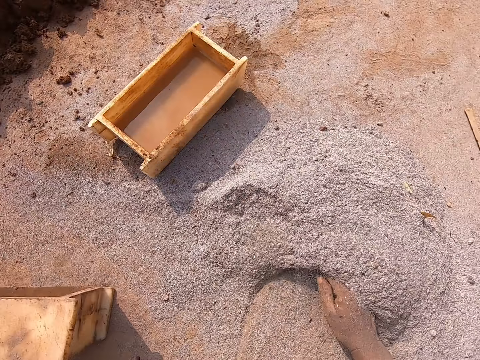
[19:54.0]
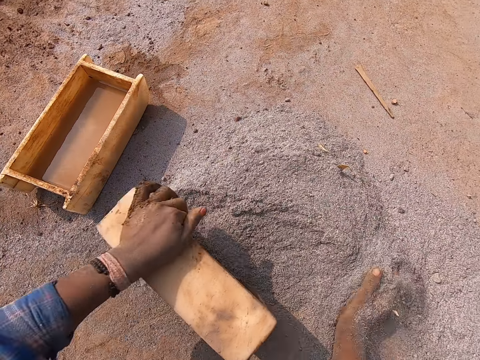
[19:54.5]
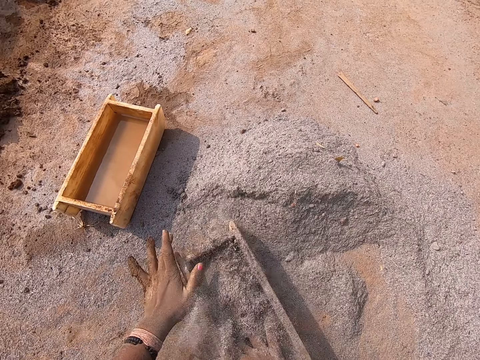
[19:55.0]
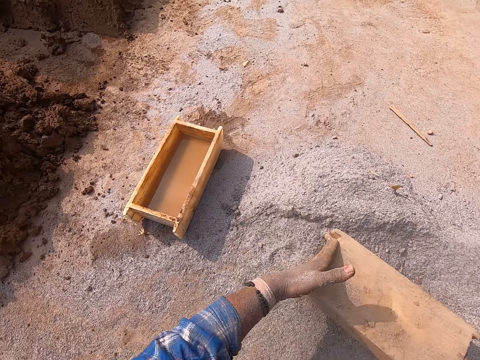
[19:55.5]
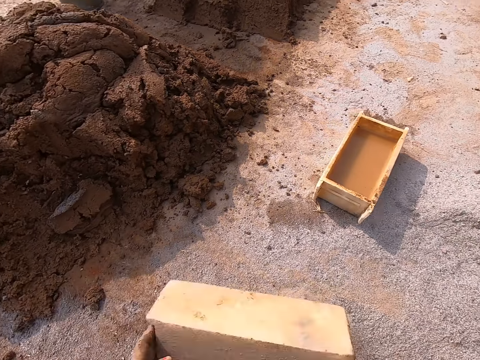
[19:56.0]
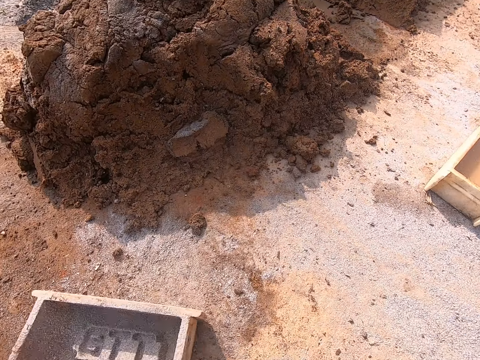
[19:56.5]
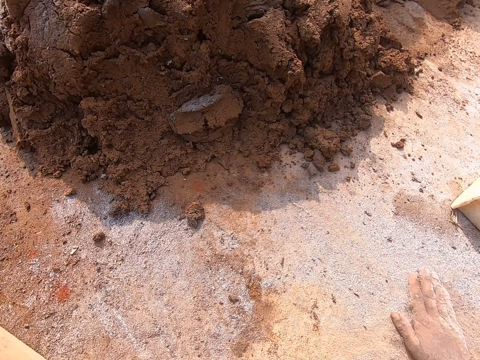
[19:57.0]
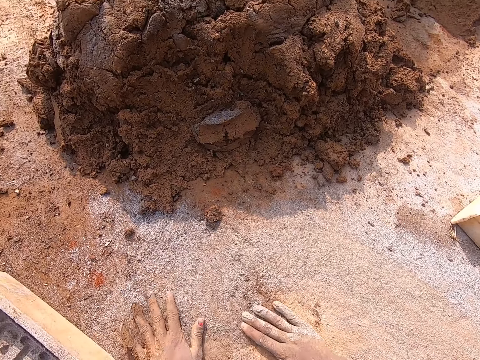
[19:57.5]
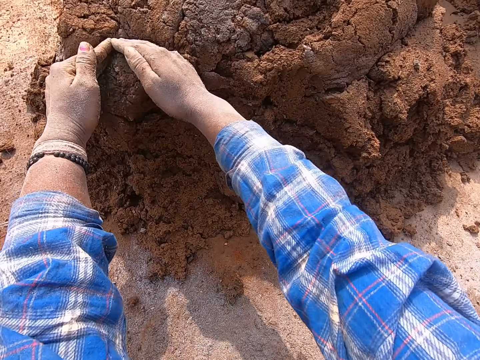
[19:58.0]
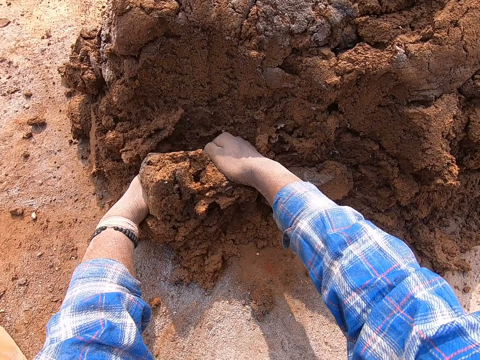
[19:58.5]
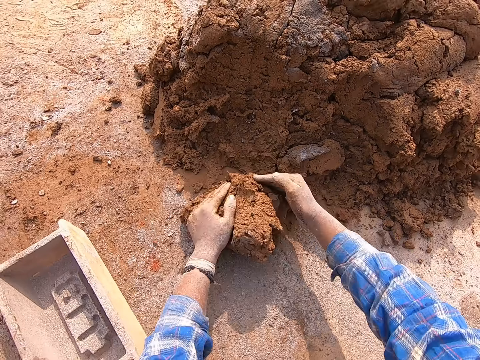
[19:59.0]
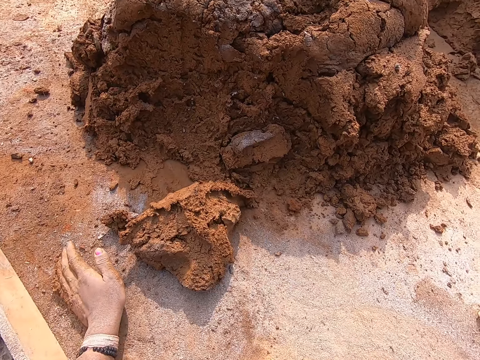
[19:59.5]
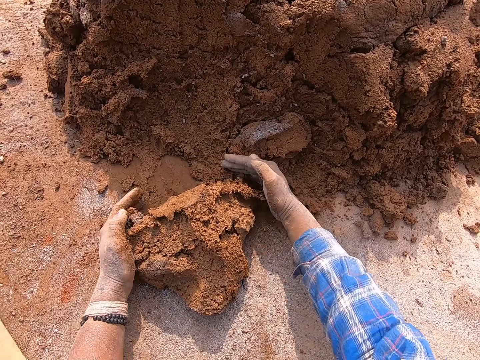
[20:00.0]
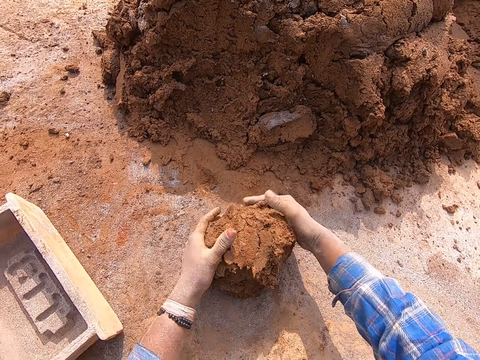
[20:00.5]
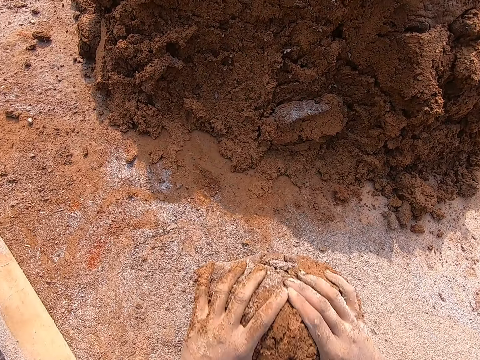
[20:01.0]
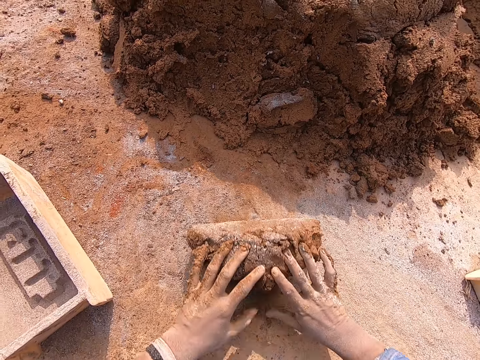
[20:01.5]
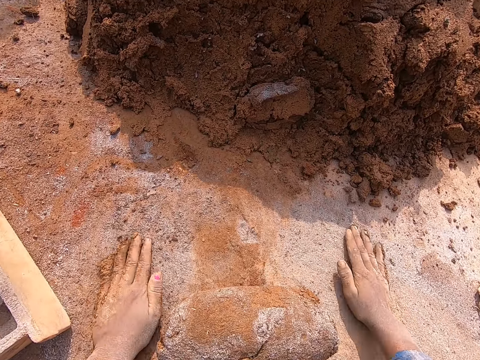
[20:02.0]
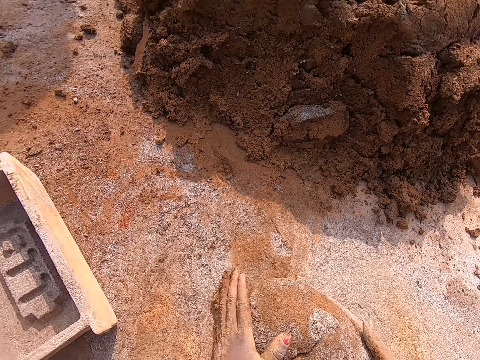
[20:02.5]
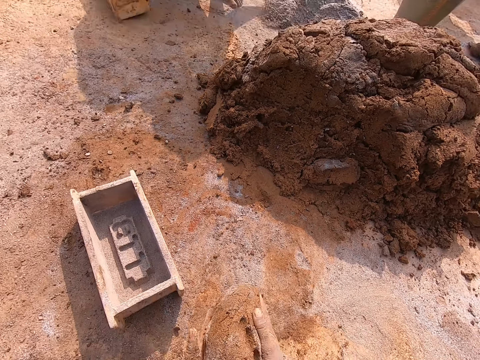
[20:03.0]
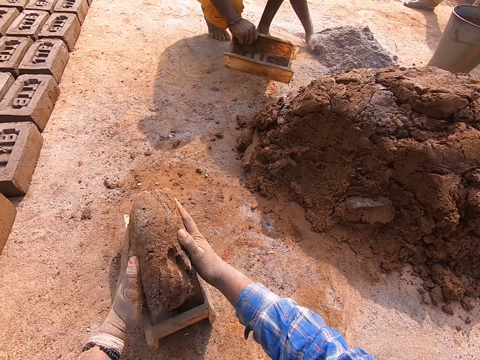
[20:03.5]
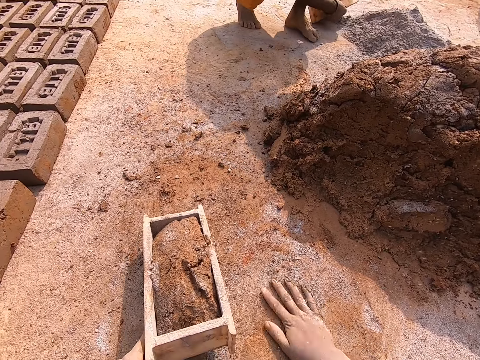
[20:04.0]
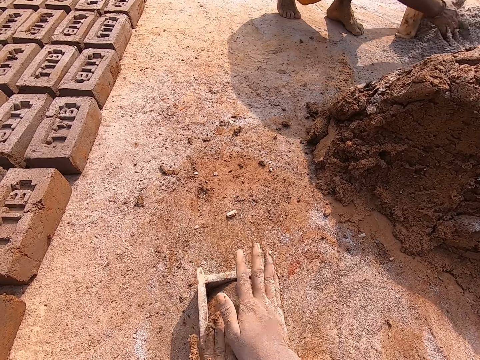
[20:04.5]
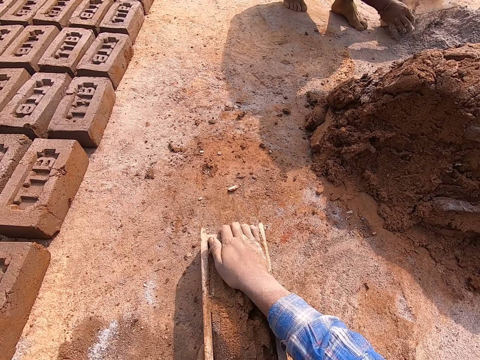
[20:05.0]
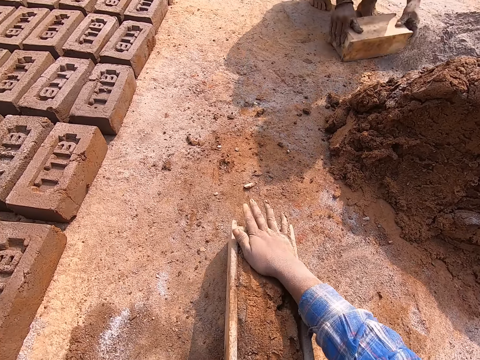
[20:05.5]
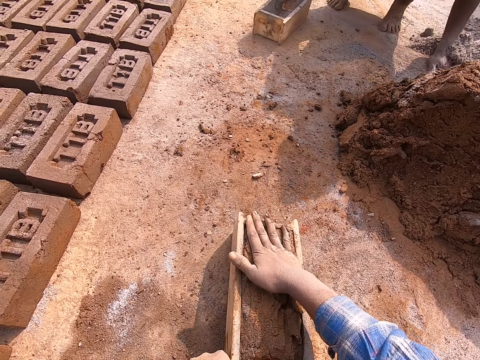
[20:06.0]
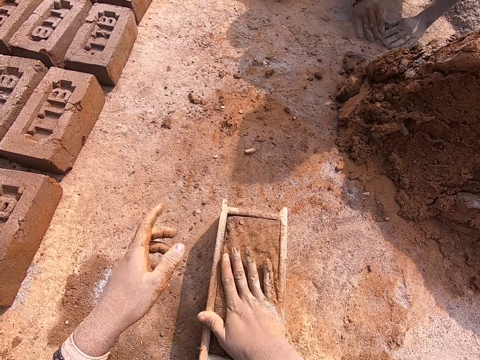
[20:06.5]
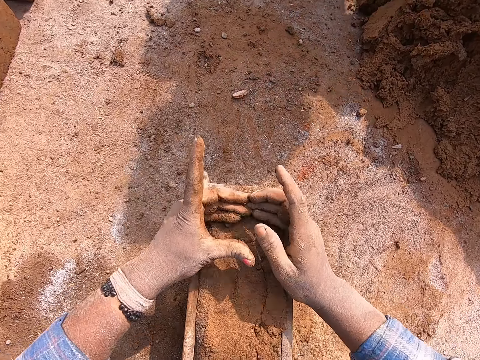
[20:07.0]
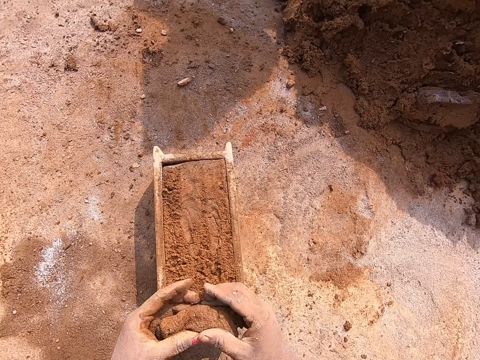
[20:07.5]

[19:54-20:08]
The camera wearer moves the cement on the ground with her right hand. She drags the brick mold on the ground with her left hand. She puts the cement in the brick mold with her right hand. She turns the brick mold with both hands. She turns the cement to the ground from the brick mold in both hands. She carries the brick mold from the ground with both hands. She pours the sand. She drops the brick mold on the ground with both hands. She drags the brick mold on the ground with her left hand. She rubs her right hand on the cement on the ground. She rubs both hands on the cement on the ground. She spreads sand on the ground. She takes some clay mixture from the heap of clay mixture on the ground with both hands. She rubs her right hand on the cement on the ground. She molds the clay mixture on the ground with both hands. She rubs both hands on the cement on the ground. She rolls the clay mixture on the ground with both hands. She picks the clay mixture from the ground with both hands. A boy moves cement on the ground with his right hand. The camera wearer drops the clay mixture in the brick mold with both hands. The boy packs the cement with the brick mold in both hands. The camera wearer rubs her right hand on the cement on the ground and drags the brick mold on the ground with her left hand. She rubs the clay mixture in the brick mold with both hands. The boy turns the brick mold with both hands and puts the cement in the brick mold with his right hand. The camera wearer presses the clay. The boy turns the cement from the brick mold to the ground in both hands. The camera wearer hits the brick mold on the ground with her right hand. The boy hits the brick mold on the ground with both hands. He moves cement on the ground with his left hand and drops the brick mold with his right hand. The camera wearer taps the clay mixture in the brick mold with her right hand. The boy moves cement on the ground with both hands. The camera wearer takes off some clay mixture from the brick mold with both hands.

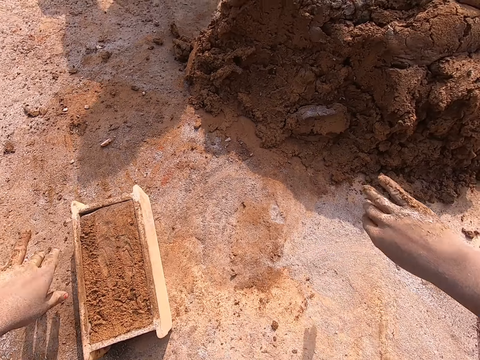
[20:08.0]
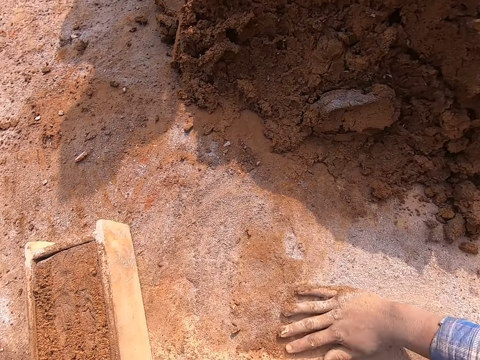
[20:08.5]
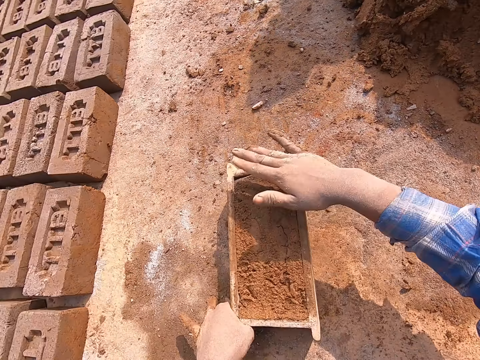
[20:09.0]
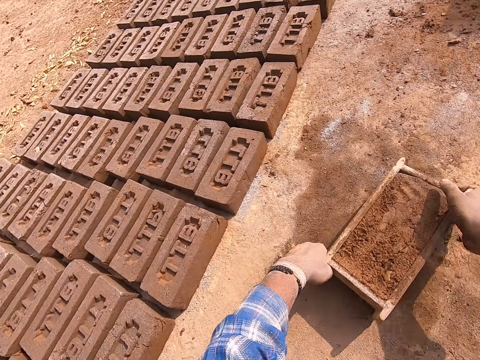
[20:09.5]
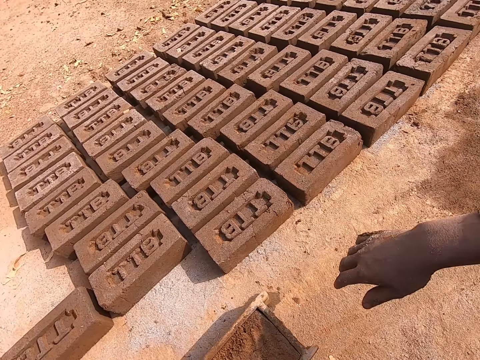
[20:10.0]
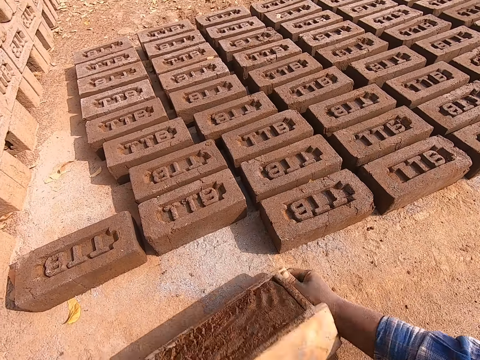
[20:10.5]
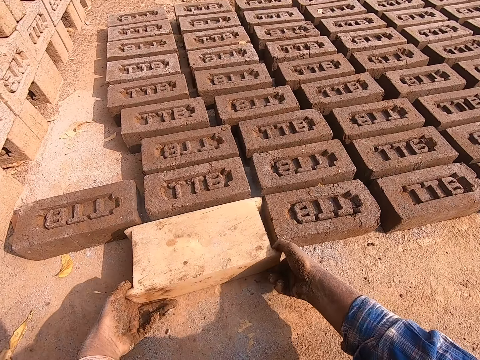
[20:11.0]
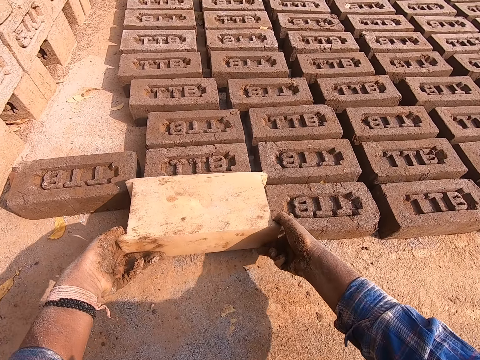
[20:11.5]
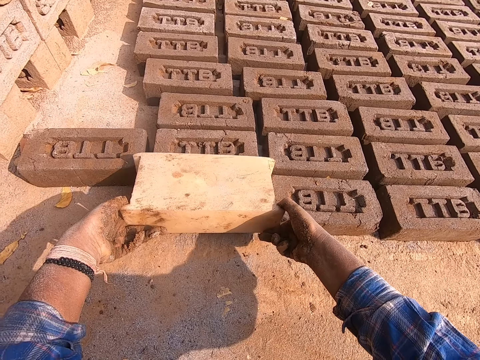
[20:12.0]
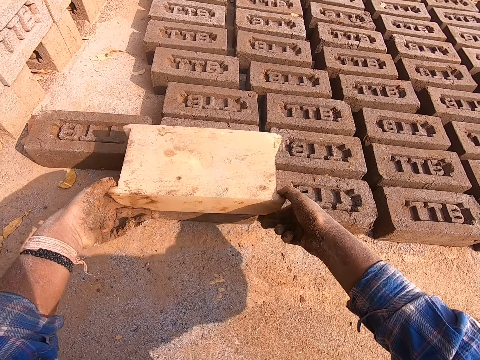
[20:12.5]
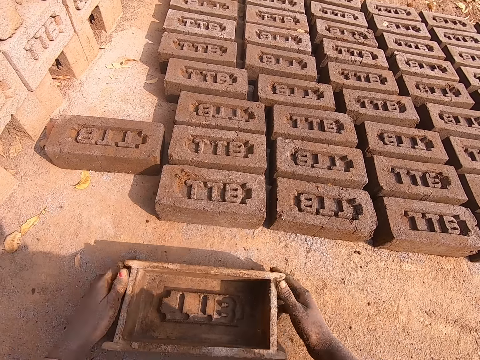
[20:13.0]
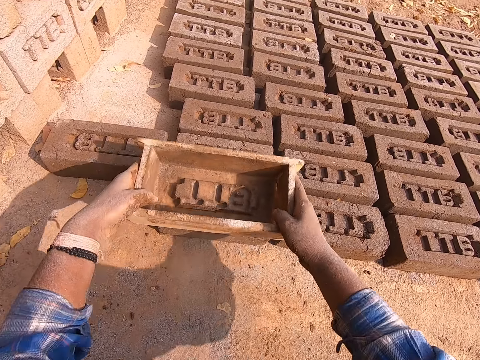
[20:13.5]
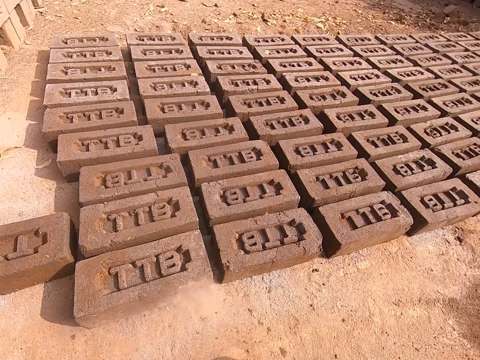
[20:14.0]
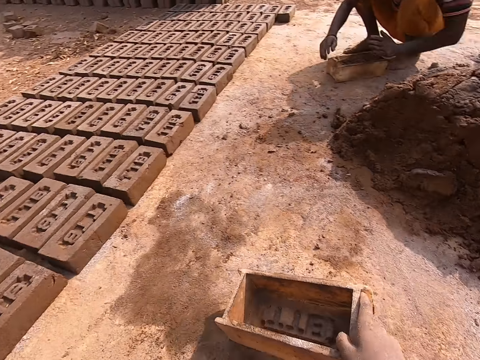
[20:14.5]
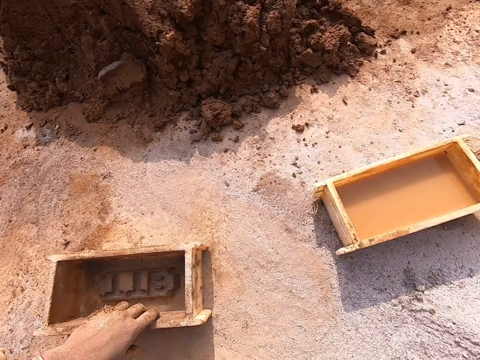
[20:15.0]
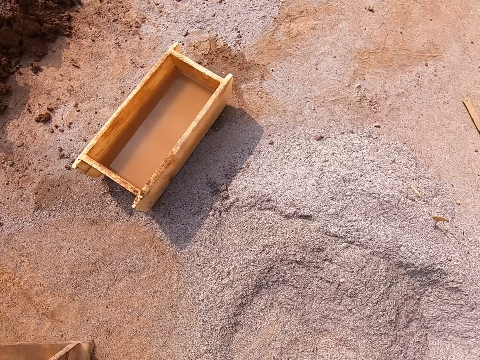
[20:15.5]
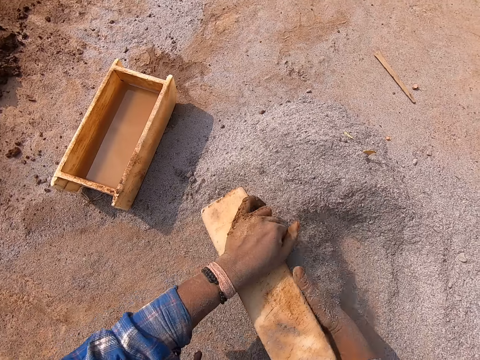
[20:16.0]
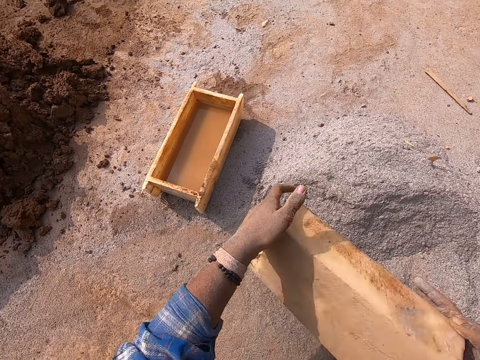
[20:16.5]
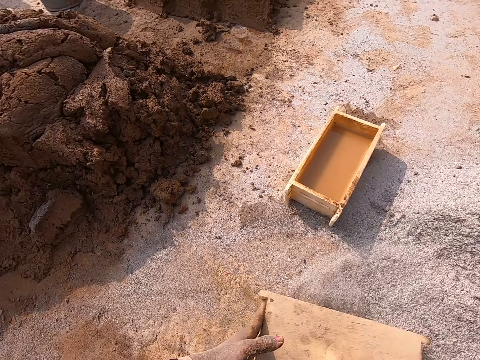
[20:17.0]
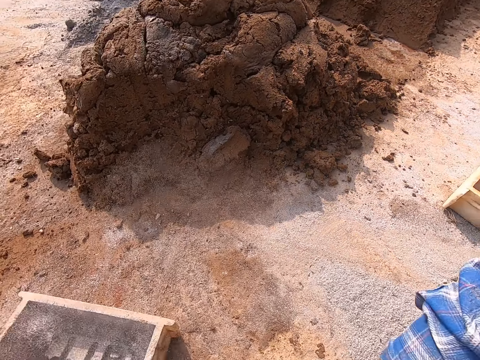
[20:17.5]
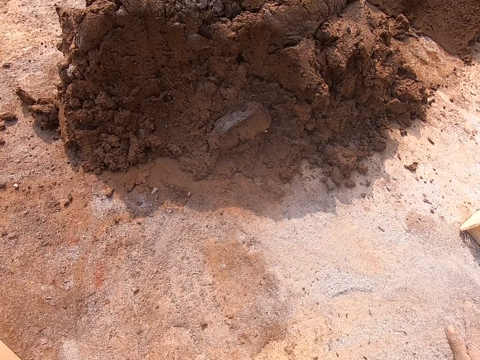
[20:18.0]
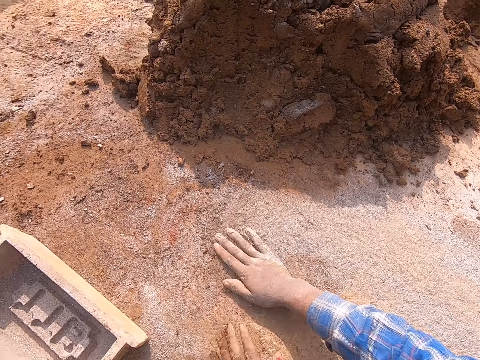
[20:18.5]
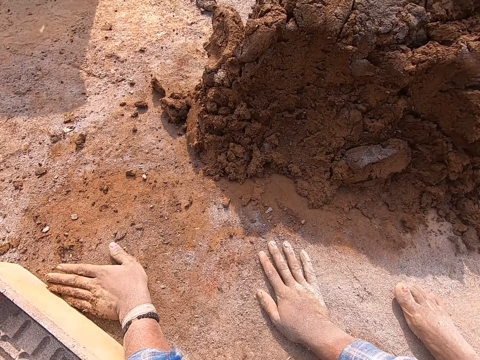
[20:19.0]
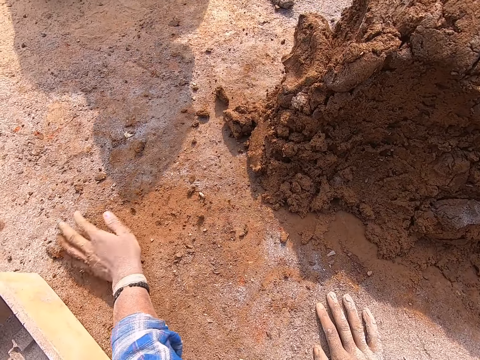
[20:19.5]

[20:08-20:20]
The camera wearer throws the clay mixture on the ground with both hands. She rubs her right hand on the ground. She drags the brick mold on the ground with both hands. She turns the clay mixture to the ground from the brick mold in both hands, upside down. She removes the brick mold from the clay mixture on the ground with both hands. She drops the brick mold on the ground with both hands. She lifts the brick mold from the ground with both hands. She raises the brick mold towards the clay mixture on the ground with both hands. She hits the brick with the brick mold. She carries the brick mold with both hands. She drops the brick mold on the ground with her right hand. She turns the brick mold on the ground with her left hand. She drags the brick mold on the ground with her left hand. She puts the cement or sand in the brick mold with her right hand. She turns the brick mold on the ground with her left hand. She turns the cement to the ground from the brick mold in both hands. She carries the brick mold from the ground with both hands. She drops the brick mold on the ground with her left hand. She rubs her right hand on the cement on the ground. She drags the brick mold on the ground with her left hand. She spreads the sand on the ground. She rubs both hands on the ground. She pushes the clay mixture on the ground with her left hand.
